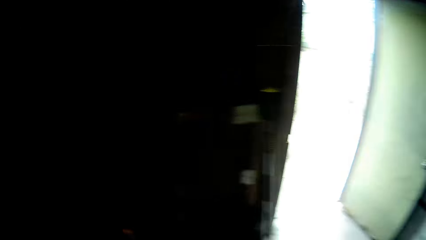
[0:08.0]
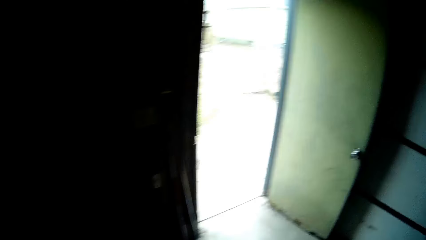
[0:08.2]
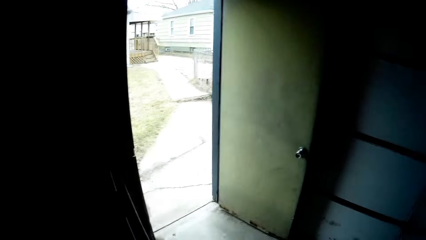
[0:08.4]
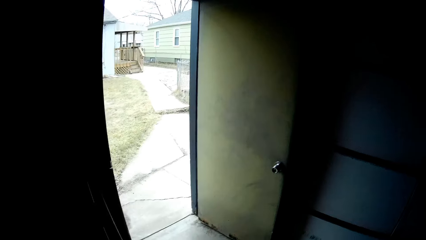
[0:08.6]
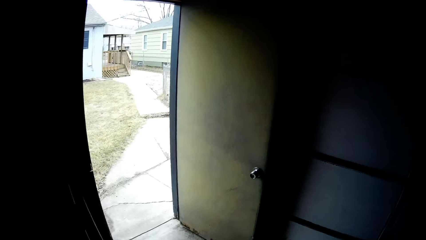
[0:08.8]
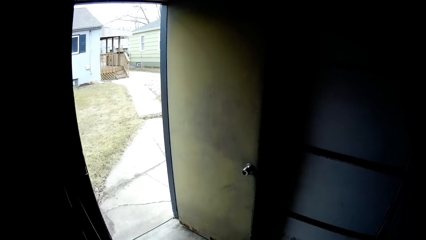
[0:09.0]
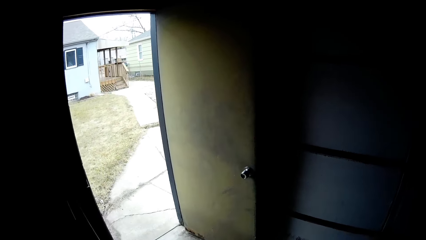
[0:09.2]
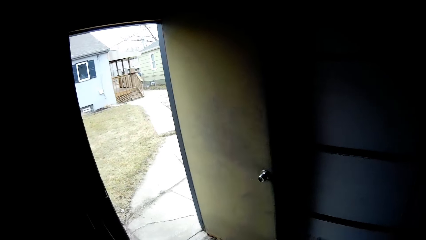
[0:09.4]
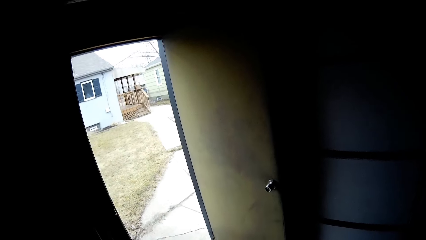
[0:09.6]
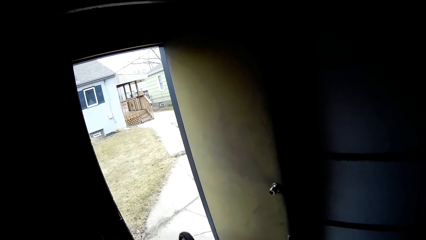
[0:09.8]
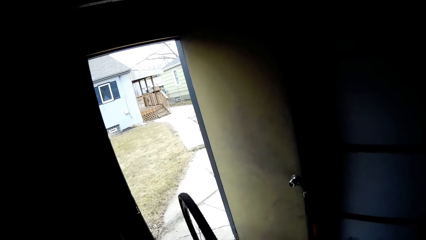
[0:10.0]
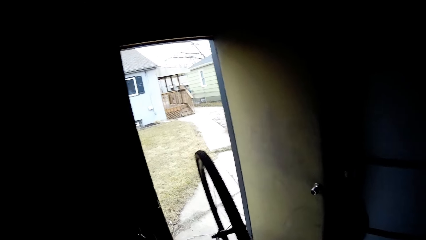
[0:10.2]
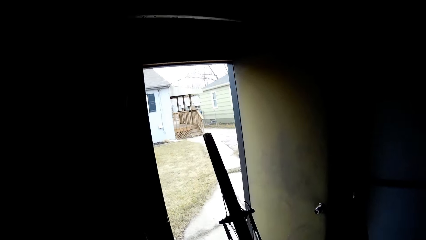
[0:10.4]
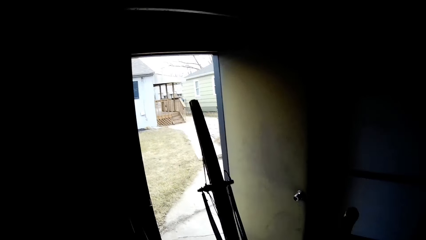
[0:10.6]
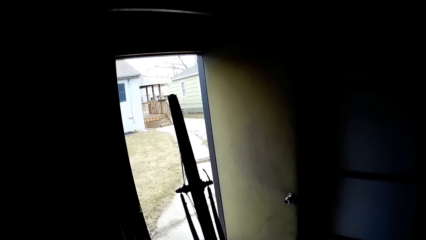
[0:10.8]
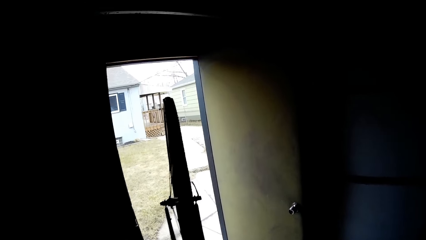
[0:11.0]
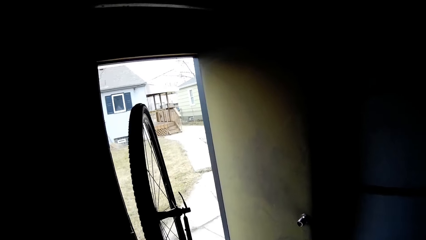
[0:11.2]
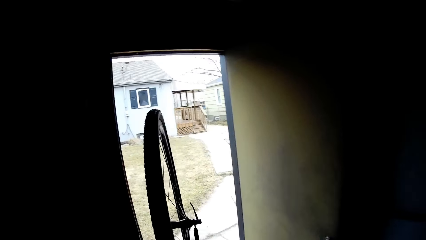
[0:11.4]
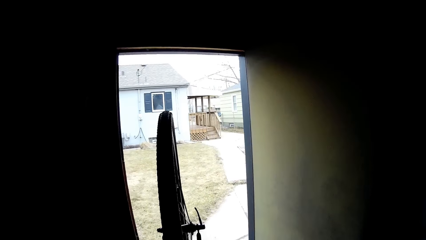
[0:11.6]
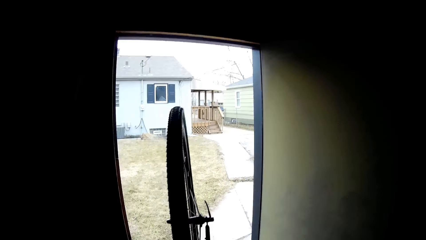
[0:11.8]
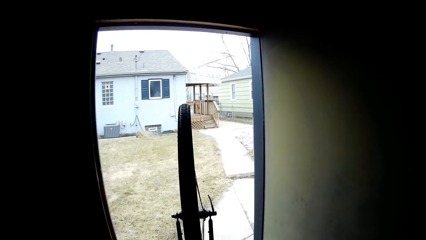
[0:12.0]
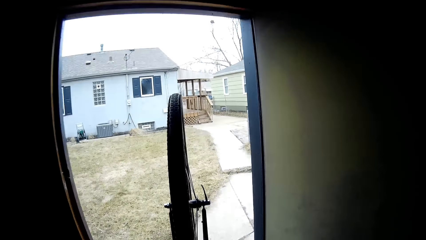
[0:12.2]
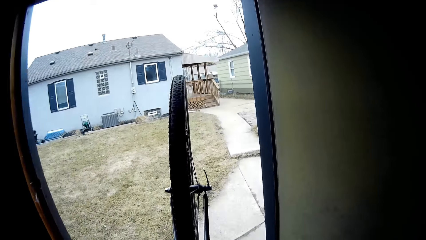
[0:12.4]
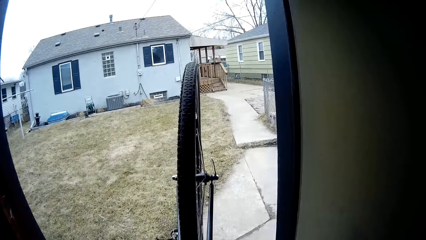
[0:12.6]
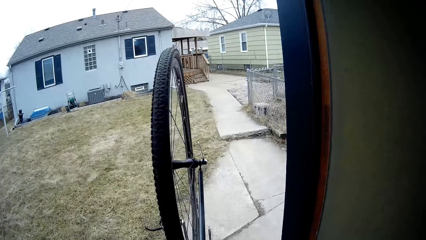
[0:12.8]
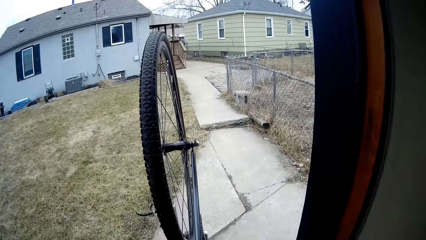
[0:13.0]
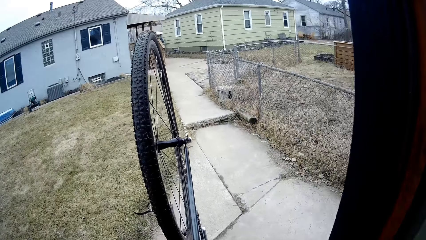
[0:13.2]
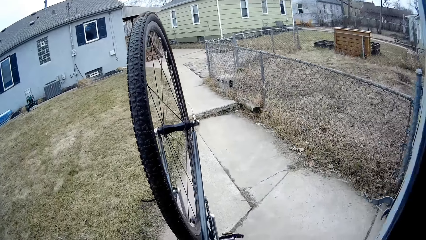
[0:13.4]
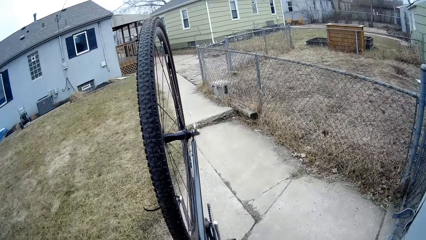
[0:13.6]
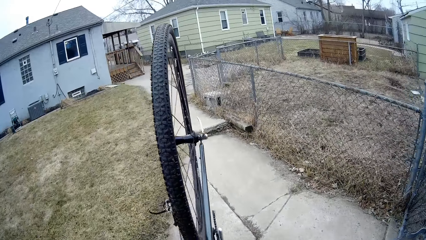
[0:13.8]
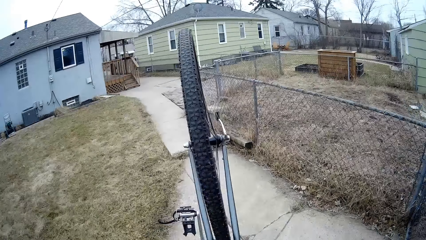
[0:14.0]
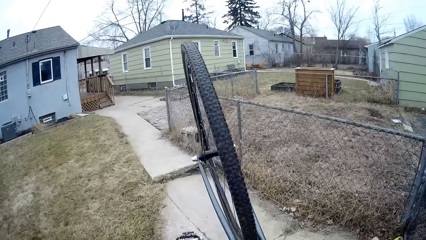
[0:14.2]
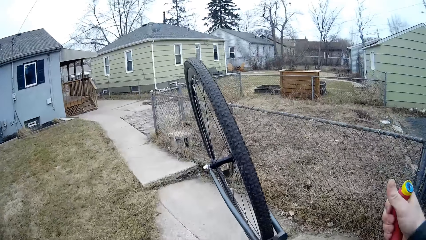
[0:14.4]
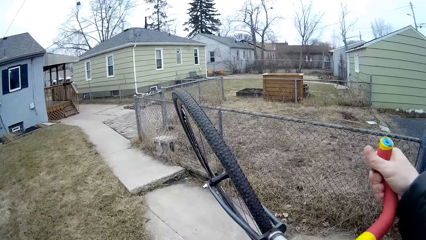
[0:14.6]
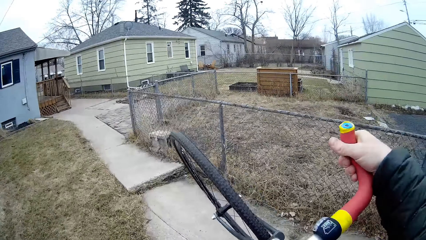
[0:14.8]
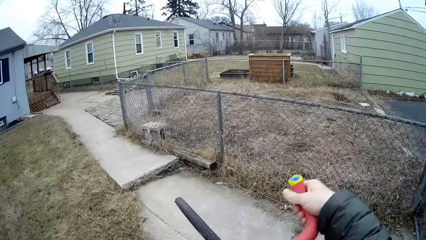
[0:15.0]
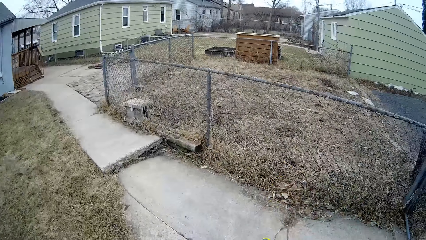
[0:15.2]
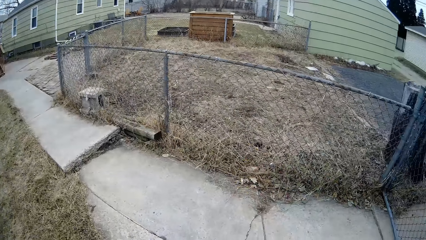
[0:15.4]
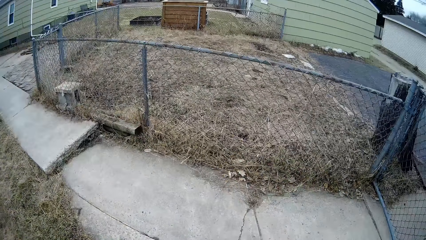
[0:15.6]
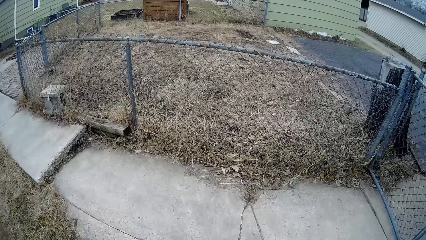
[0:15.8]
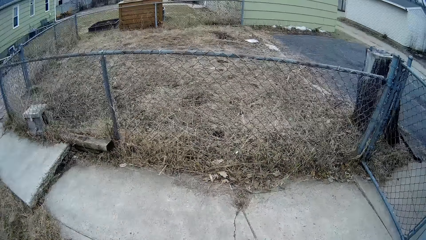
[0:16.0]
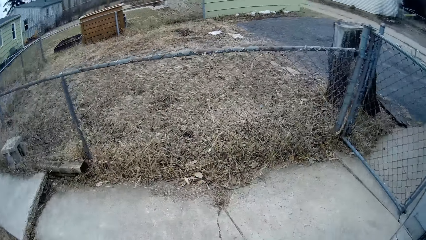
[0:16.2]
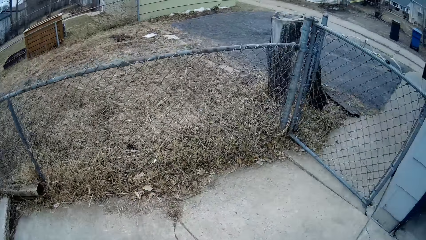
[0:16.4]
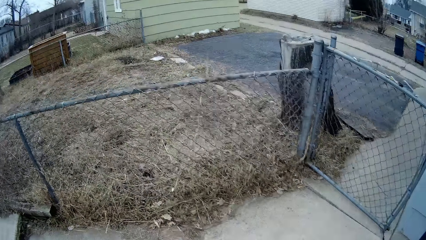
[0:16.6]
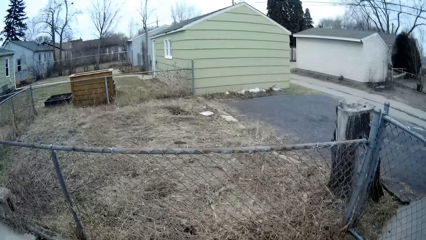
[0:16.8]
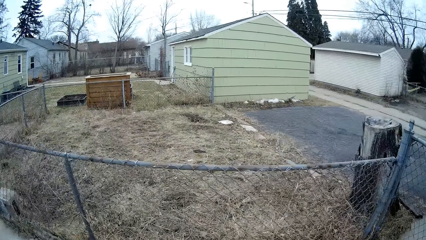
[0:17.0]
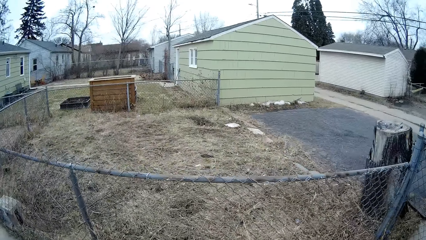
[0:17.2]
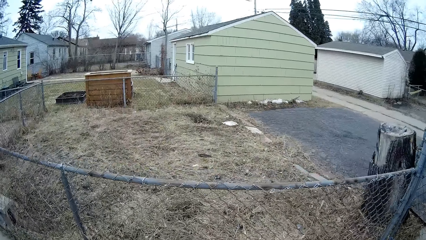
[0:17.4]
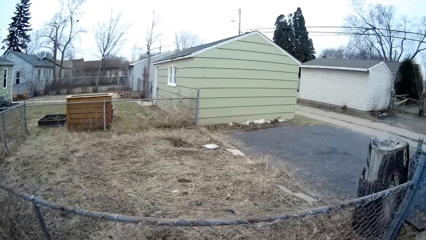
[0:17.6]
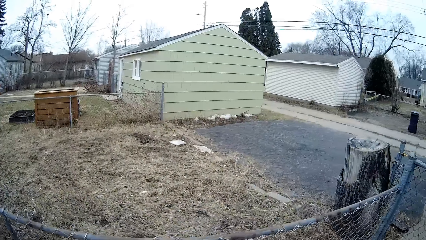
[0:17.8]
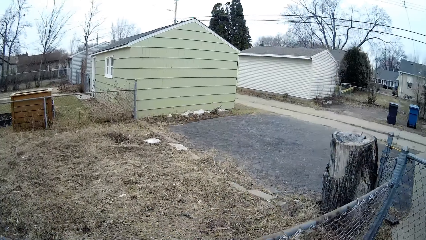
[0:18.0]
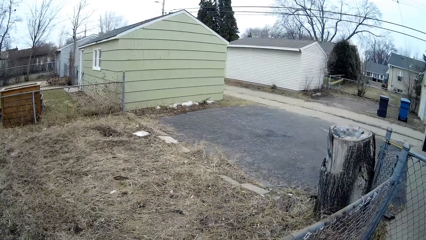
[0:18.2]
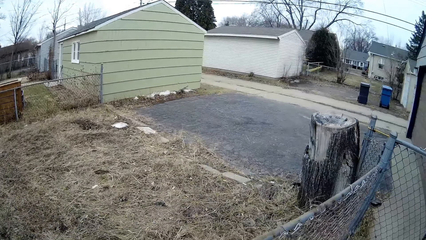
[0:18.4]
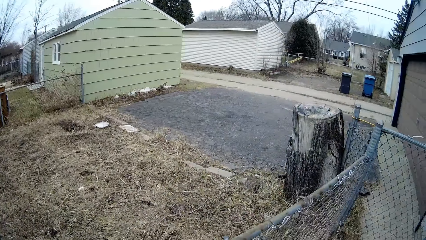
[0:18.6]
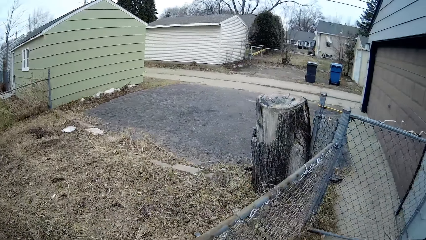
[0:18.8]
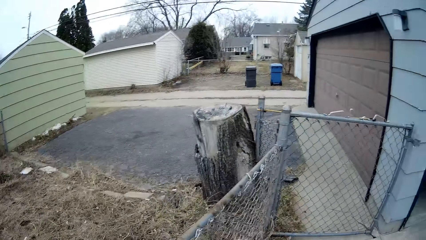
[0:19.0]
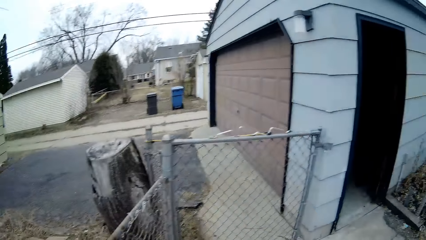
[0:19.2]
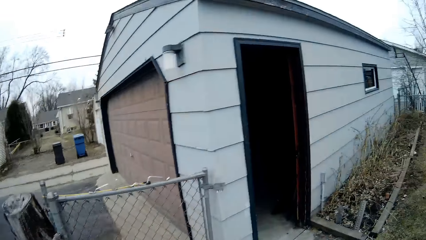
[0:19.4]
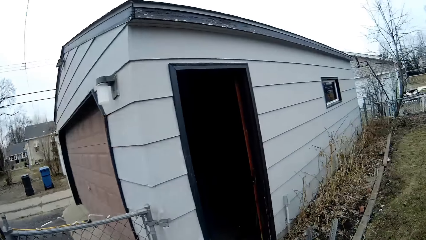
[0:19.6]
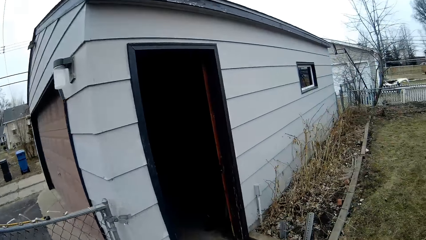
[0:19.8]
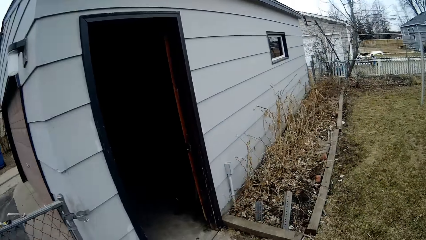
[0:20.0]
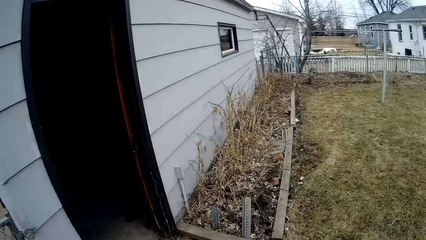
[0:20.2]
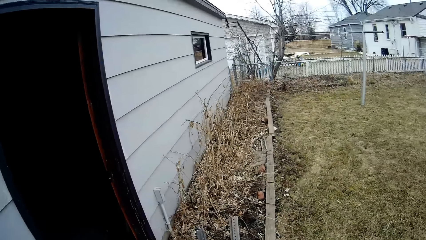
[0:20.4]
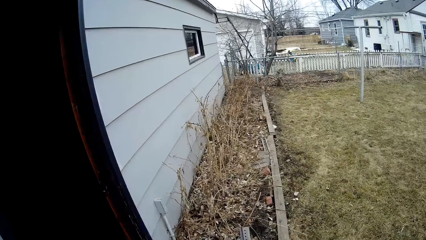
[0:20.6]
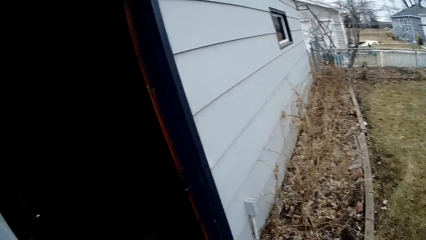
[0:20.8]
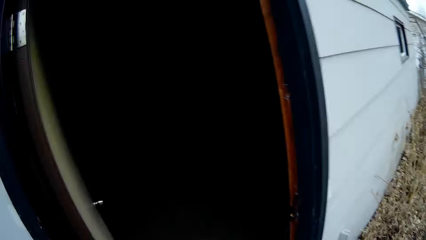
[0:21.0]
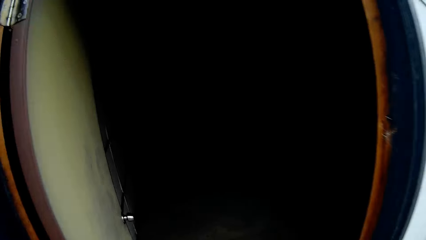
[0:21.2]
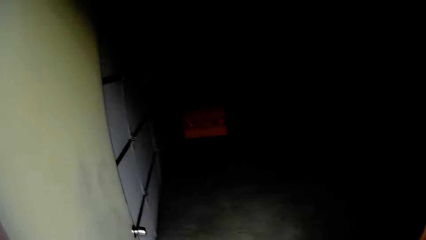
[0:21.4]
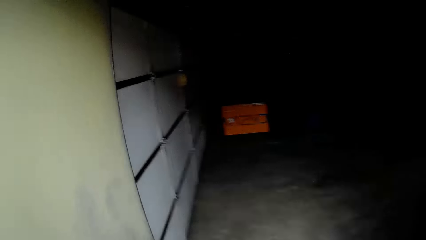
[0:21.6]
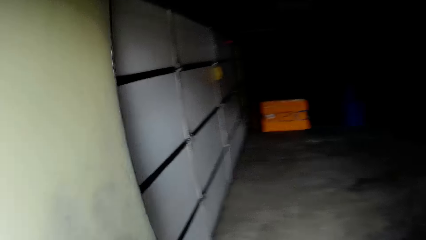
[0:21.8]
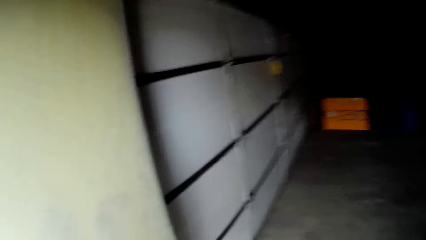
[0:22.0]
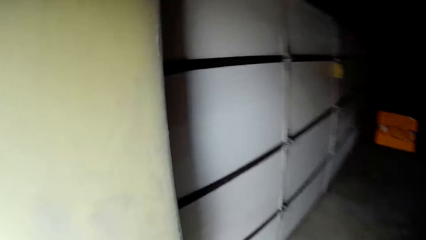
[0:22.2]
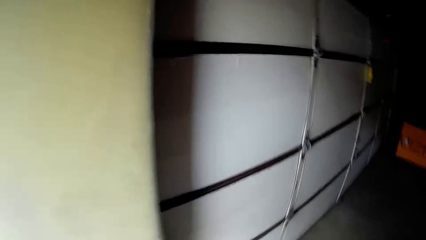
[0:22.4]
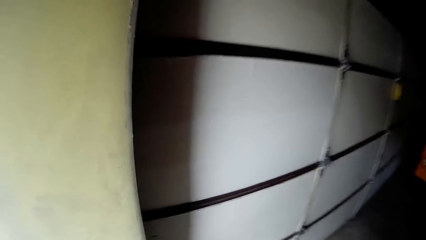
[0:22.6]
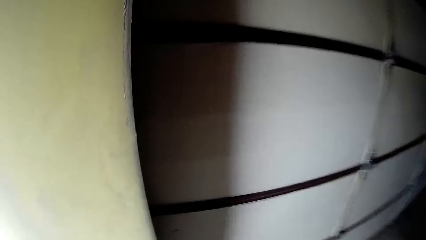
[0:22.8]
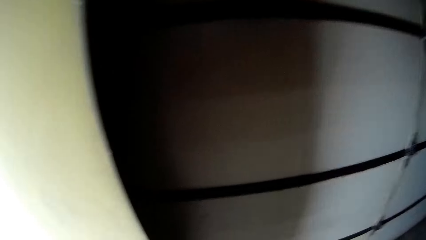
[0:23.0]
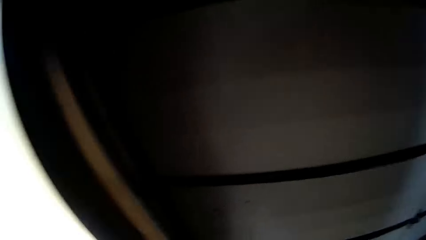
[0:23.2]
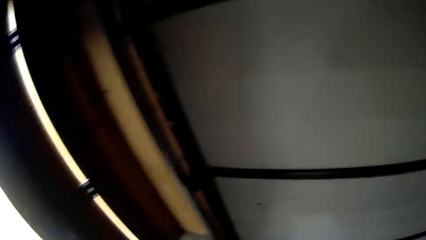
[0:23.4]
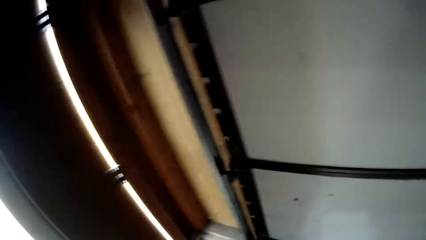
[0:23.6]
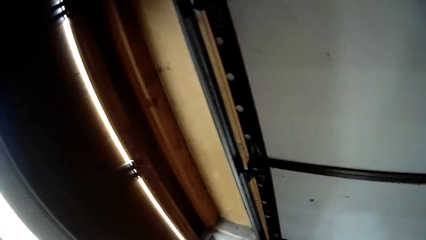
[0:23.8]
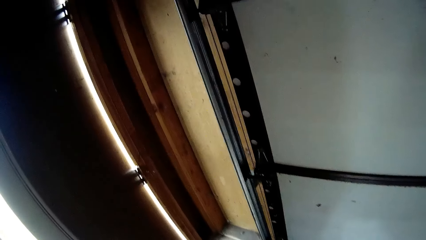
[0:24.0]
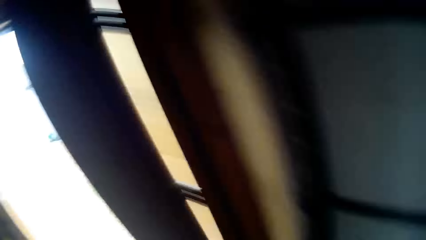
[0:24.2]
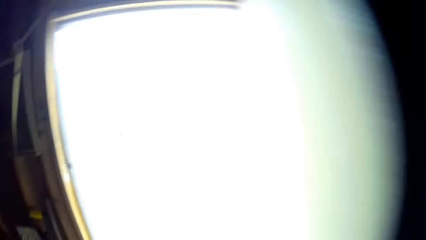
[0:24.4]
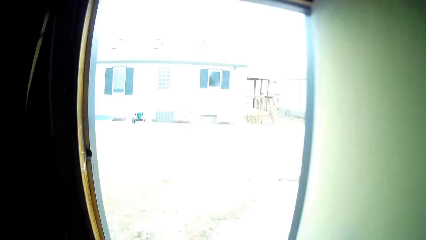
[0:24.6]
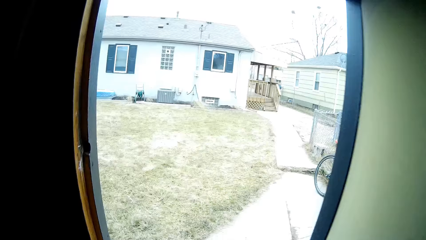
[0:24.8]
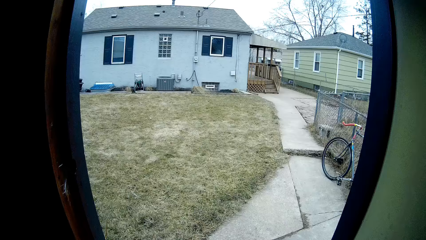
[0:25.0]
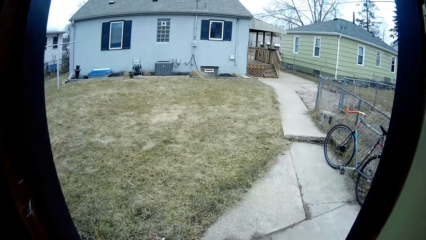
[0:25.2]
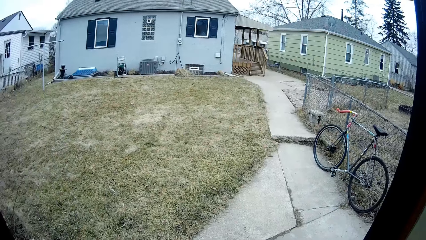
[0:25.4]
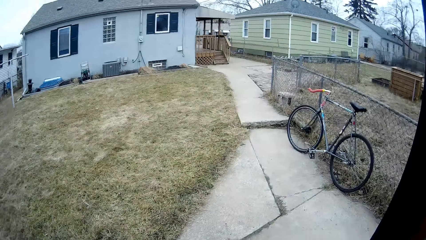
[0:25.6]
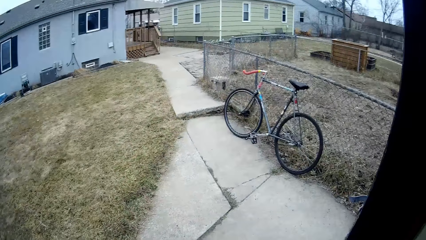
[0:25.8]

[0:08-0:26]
The camera wearer walks forward. They move the bicycle outside the house. They move the bicycle. They ride the bicycle on the sidewalk. They look around the compound. They walk towards the house. They stop. They walk inside the house.
